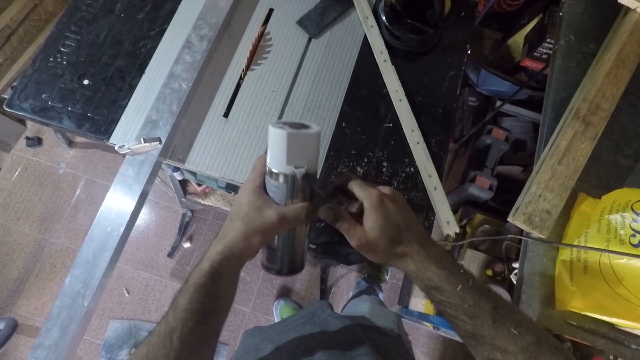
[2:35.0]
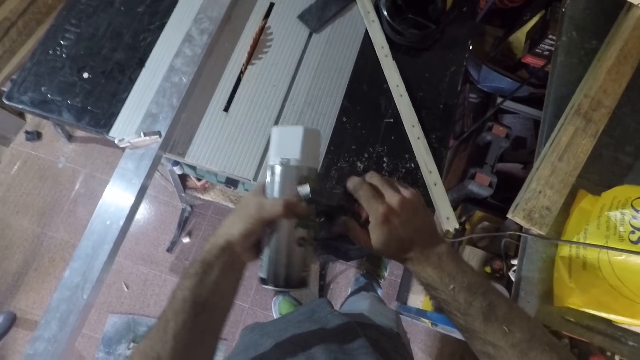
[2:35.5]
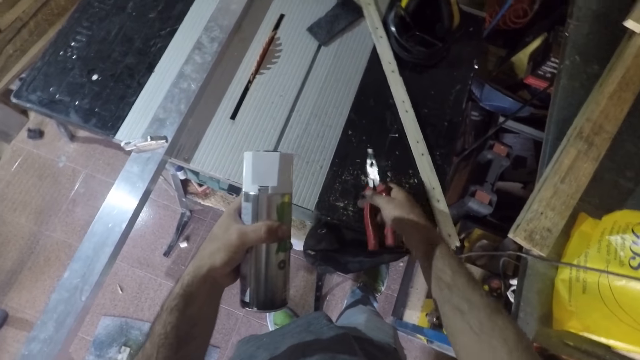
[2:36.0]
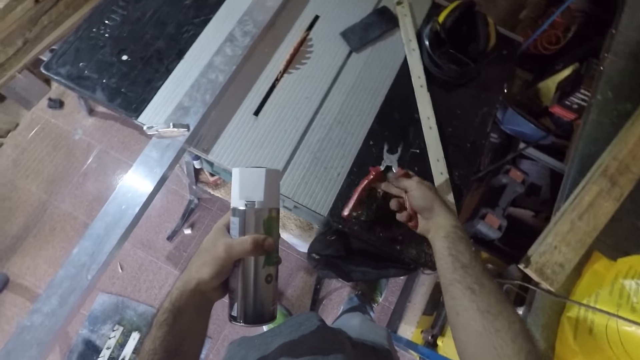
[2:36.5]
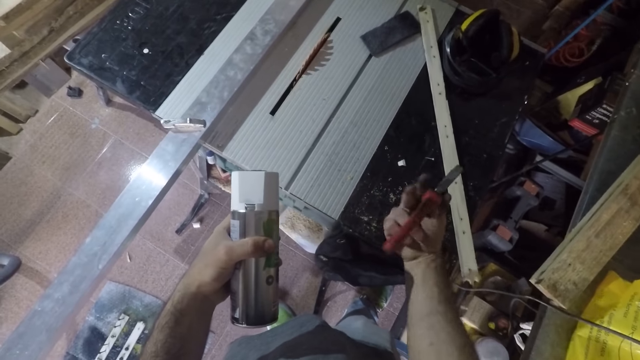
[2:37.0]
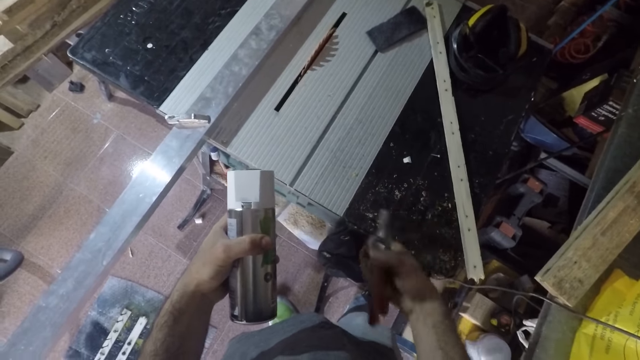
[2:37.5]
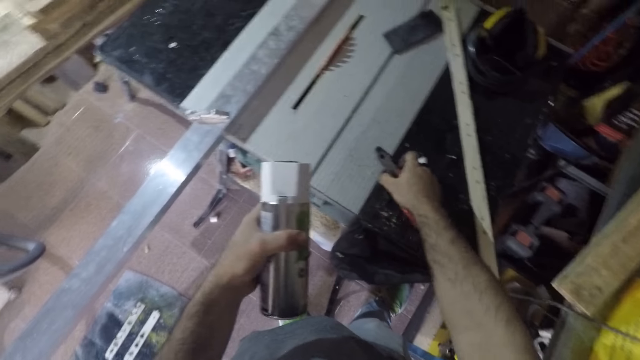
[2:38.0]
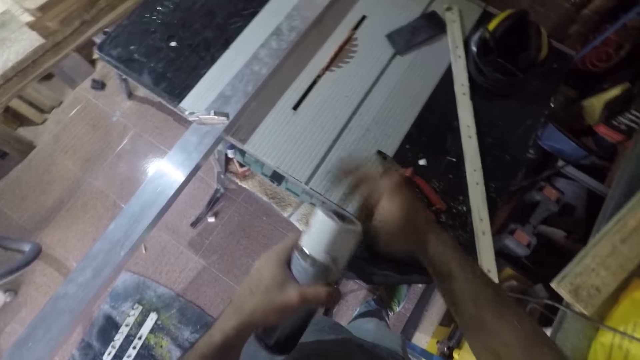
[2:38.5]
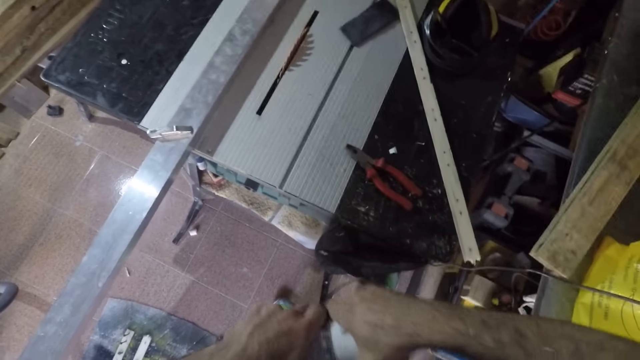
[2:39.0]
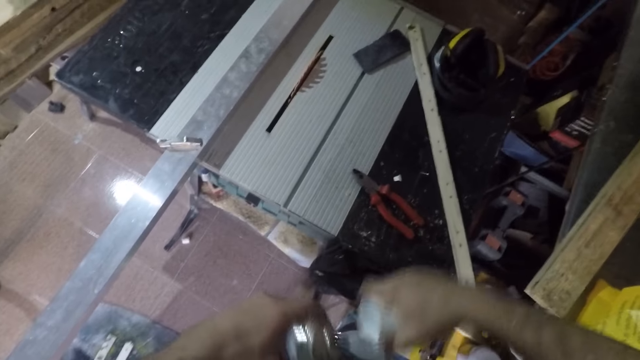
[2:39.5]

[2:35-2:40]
The camera wearer cuts the lid plug with the pliers. They drop the plug on the table. They put the pliers on the table. They drop the plier. They open the lid of the spray paint.

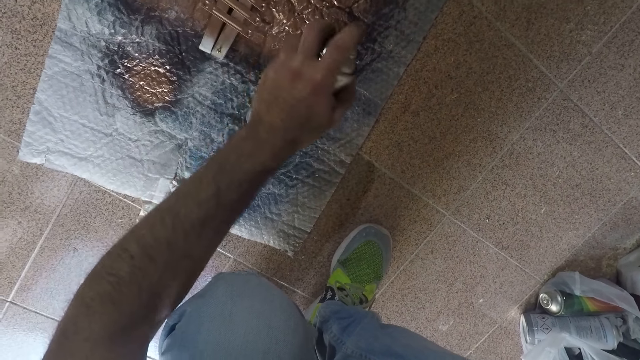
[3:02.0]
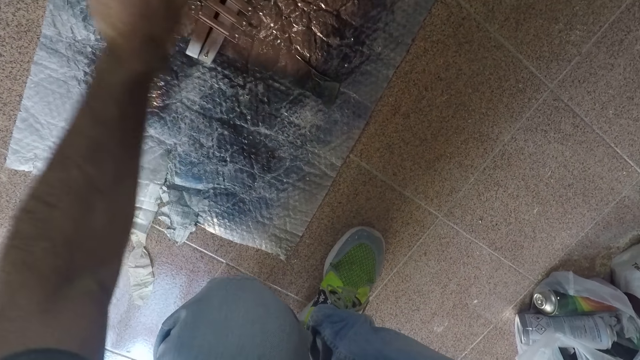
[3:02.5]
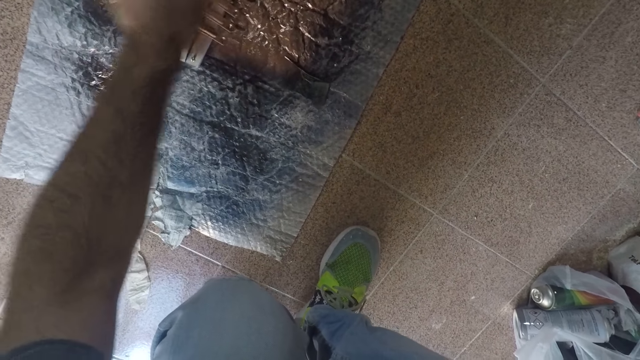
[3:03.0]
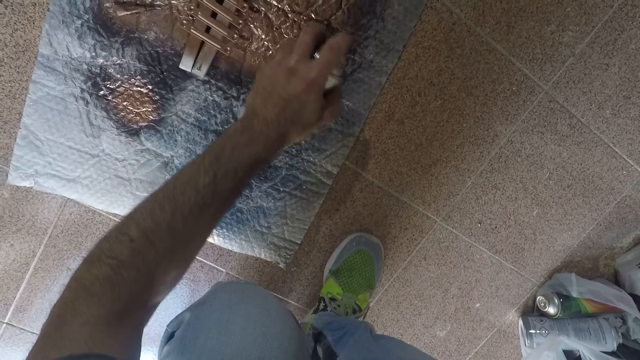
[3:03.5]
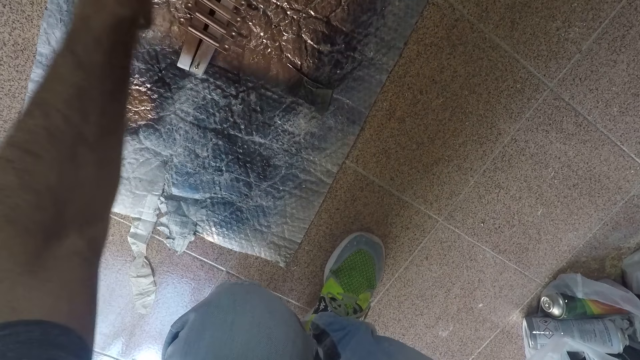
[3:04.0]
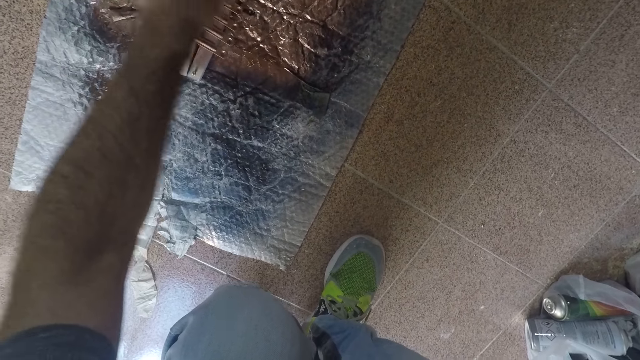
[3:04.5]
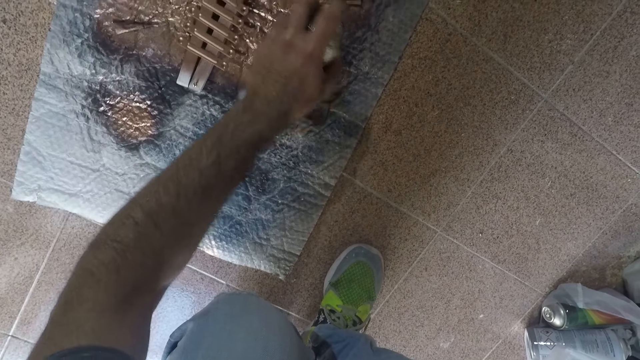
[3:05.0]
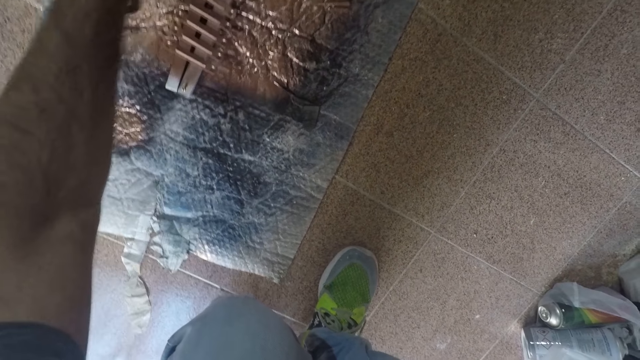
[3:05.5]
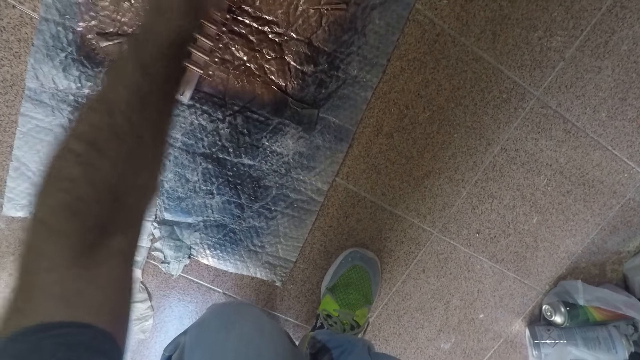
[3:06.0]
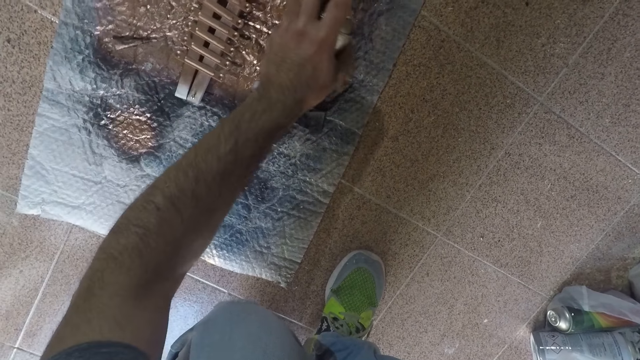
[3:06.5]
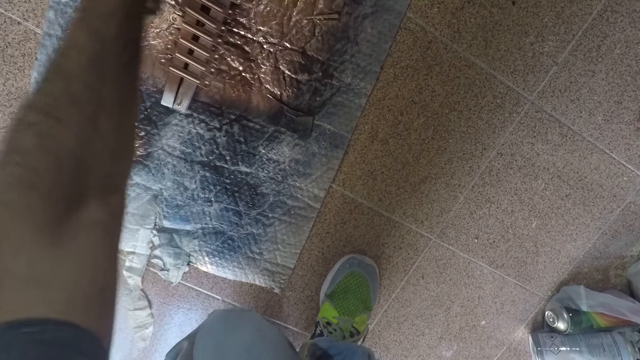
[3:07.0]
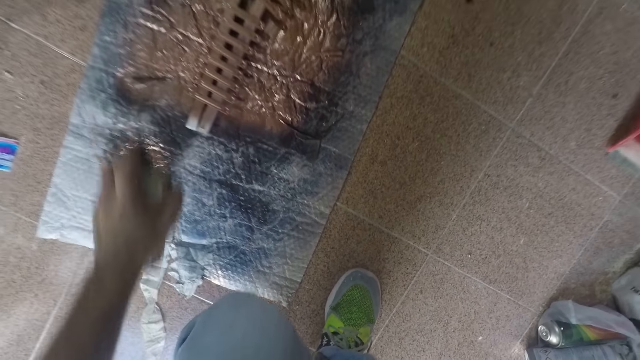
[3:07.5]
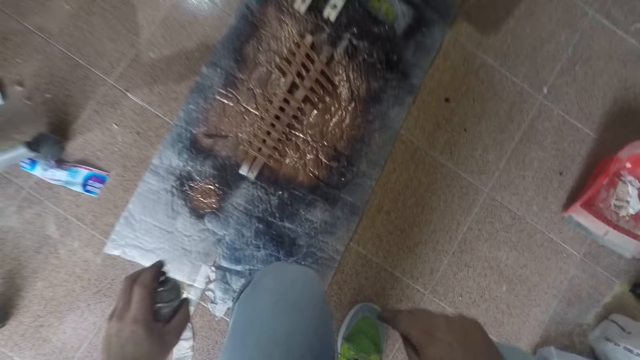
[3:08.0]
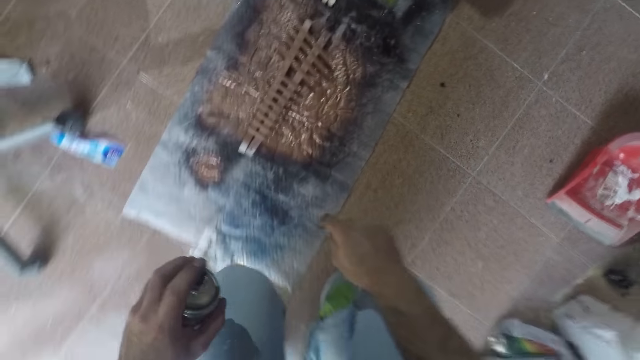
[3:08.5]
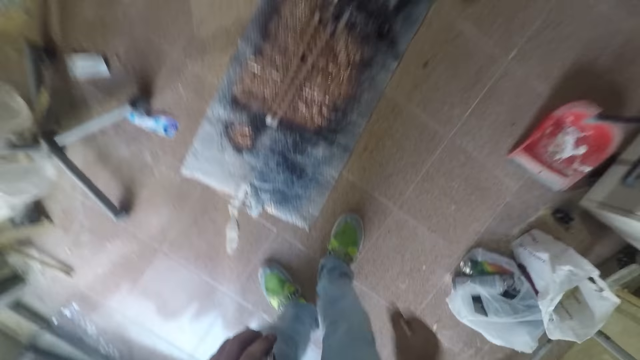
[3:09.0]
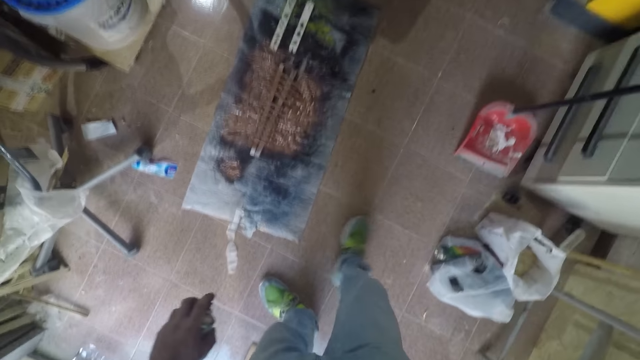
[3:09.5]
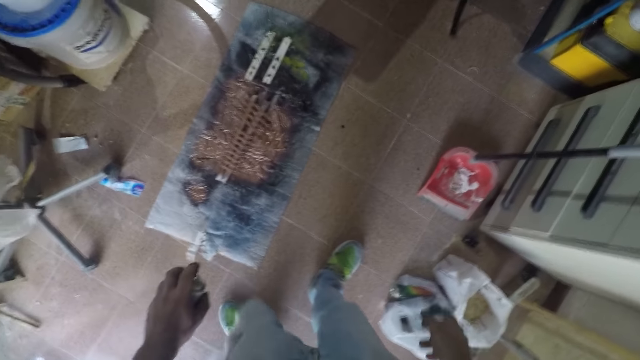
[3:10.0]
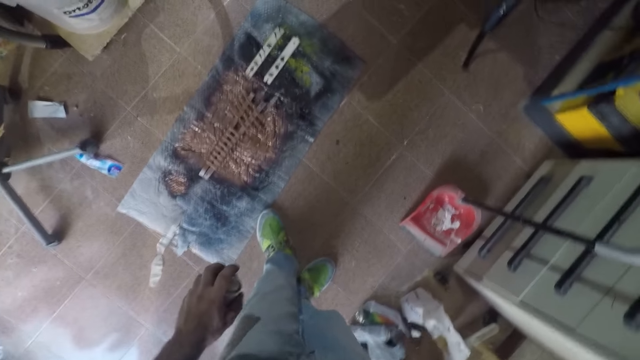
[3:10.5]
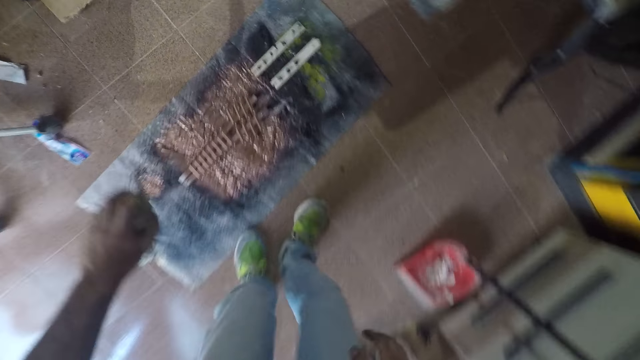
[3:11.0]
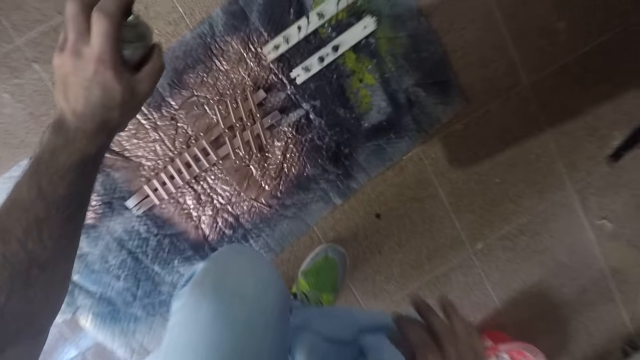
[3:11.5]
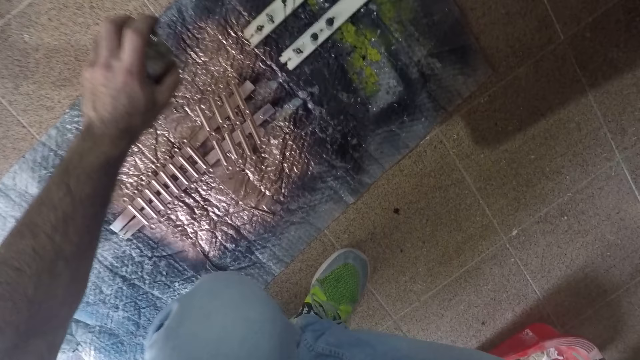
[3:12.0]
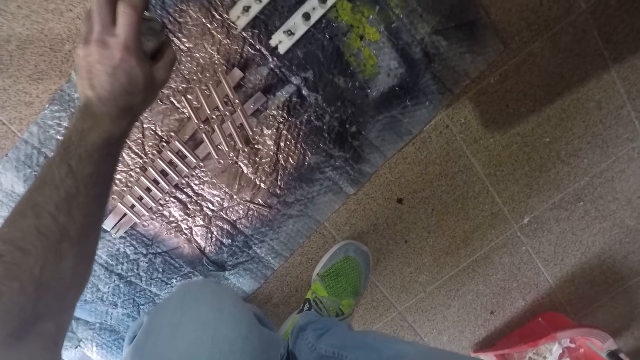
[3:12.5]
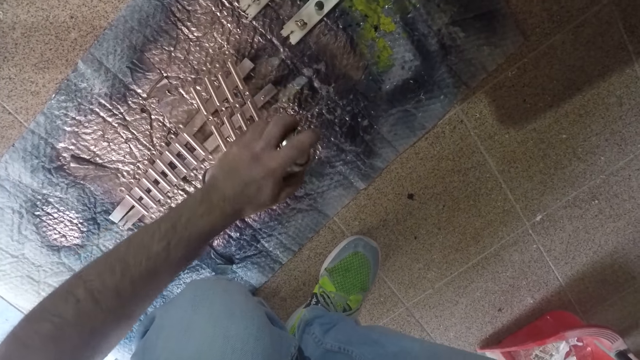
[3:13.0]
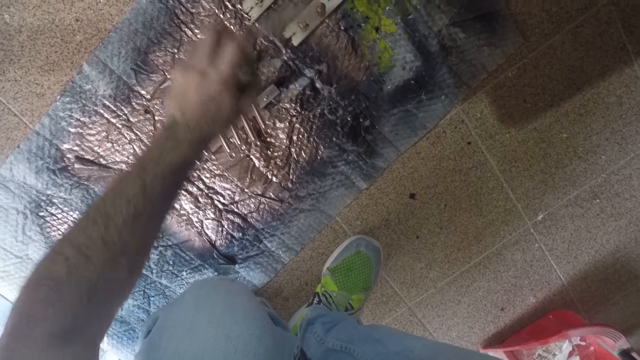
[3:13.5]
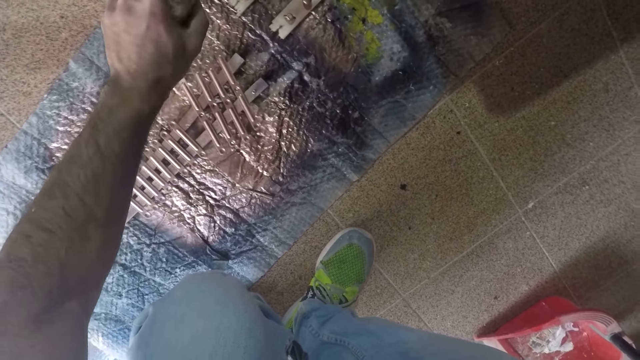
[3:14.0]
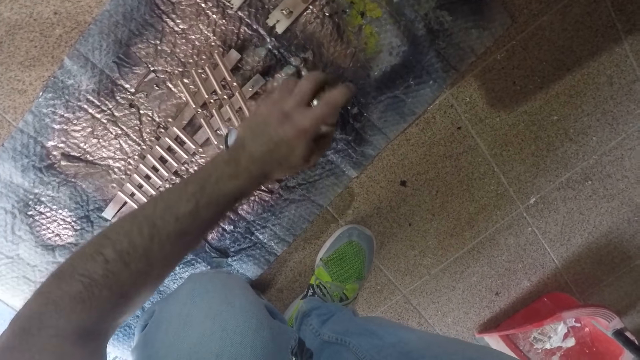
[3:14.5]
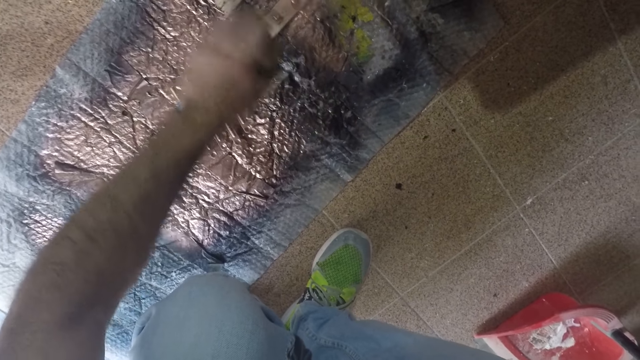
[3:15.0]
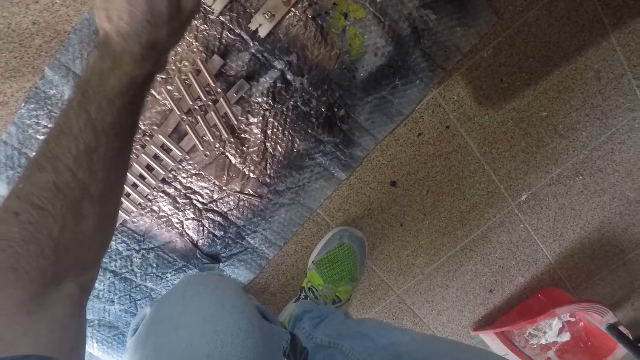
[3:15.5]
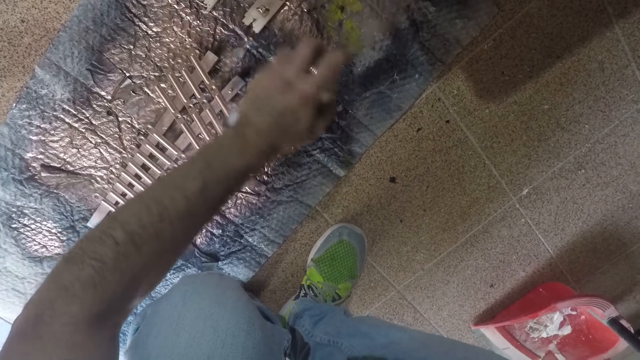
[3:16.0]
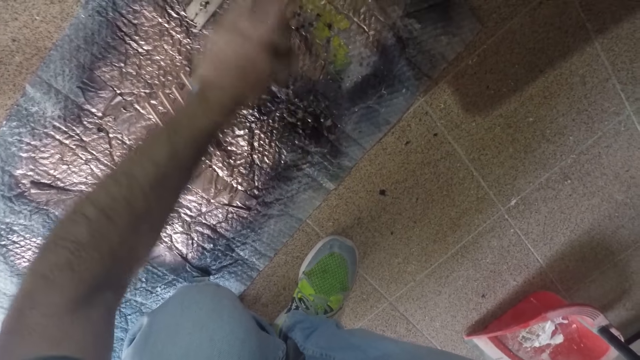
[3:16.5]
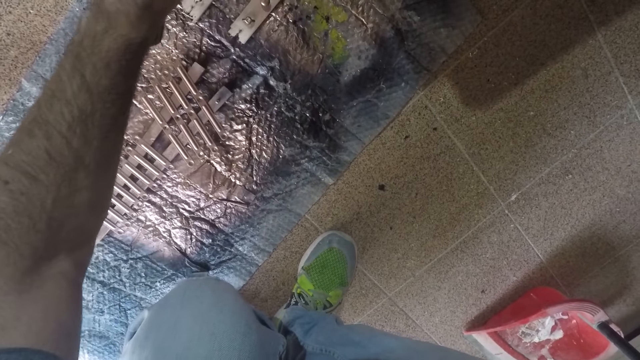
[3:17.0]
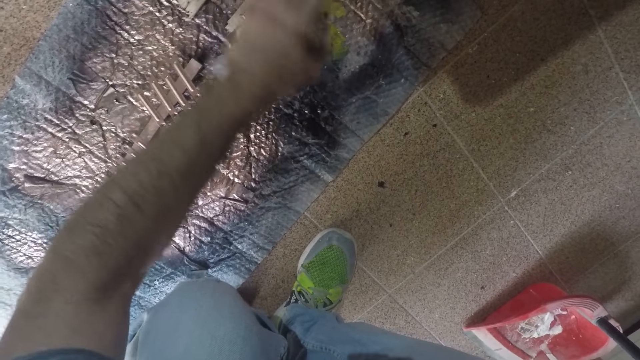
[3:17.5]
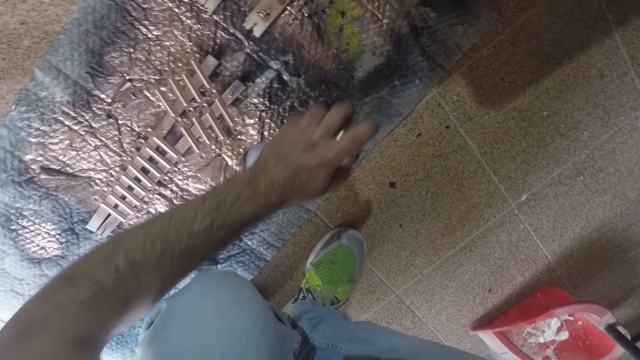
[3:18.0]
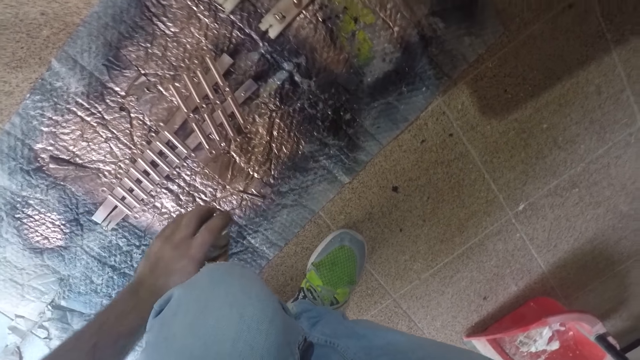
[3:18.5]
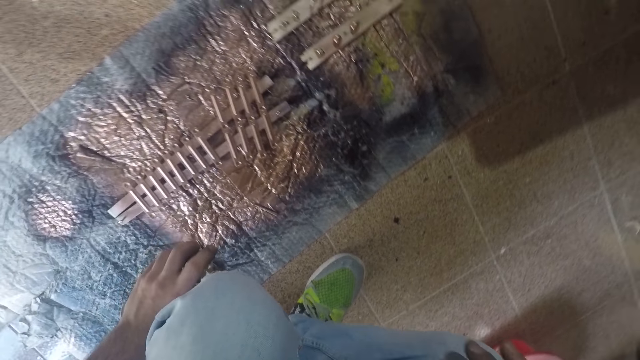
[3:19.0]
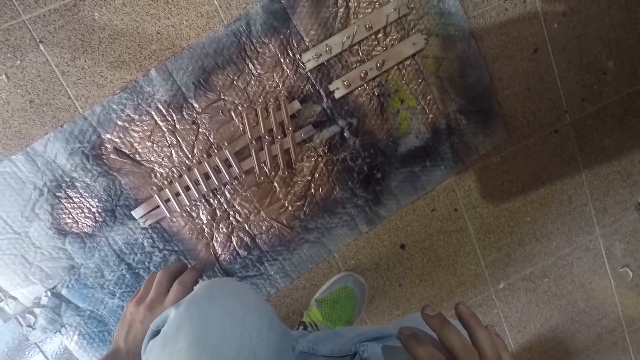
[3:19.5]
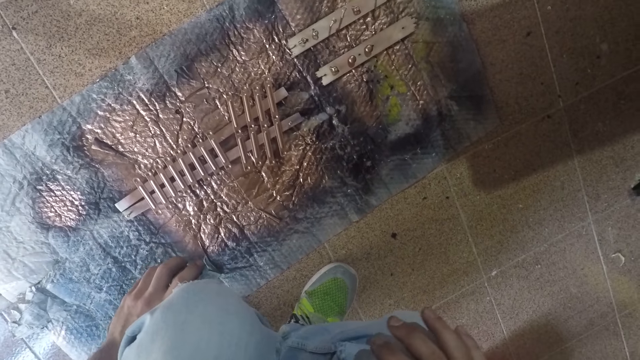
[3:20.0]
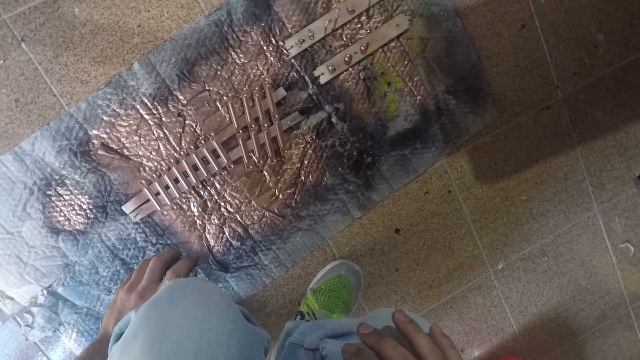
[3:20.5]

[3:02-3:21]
The camera wearer sprays the object on the sheet. They pull the spray bottle off the mat, stand up, and walk along the mat. They squat in front of the mat. They spray pieces of wood with the spray bottle. They pull the spray bottle off the mat.
